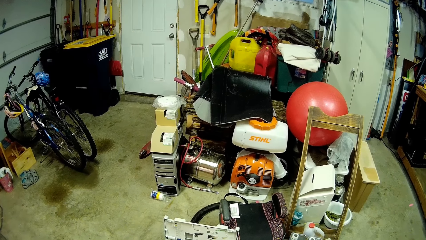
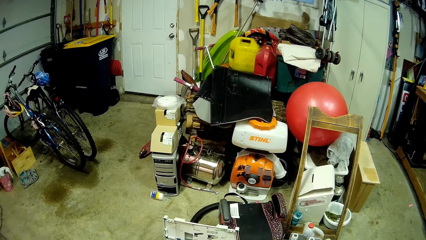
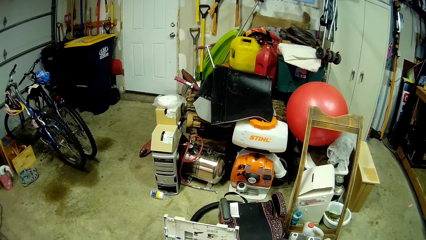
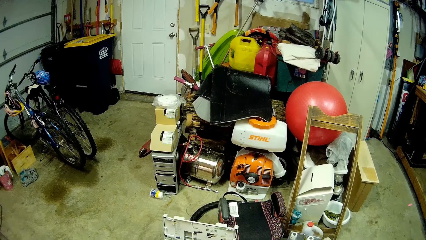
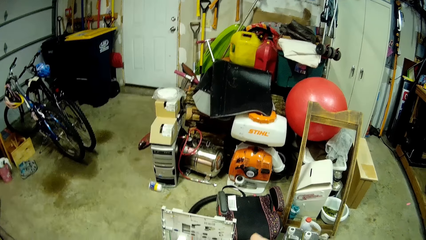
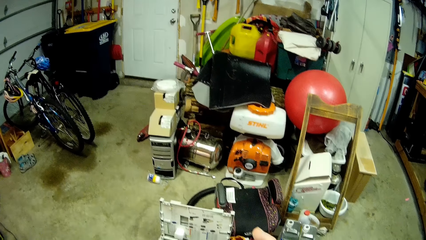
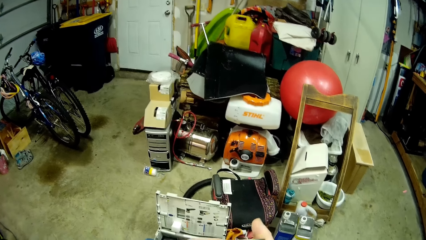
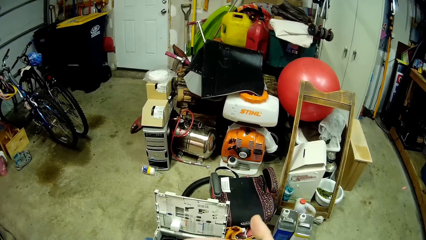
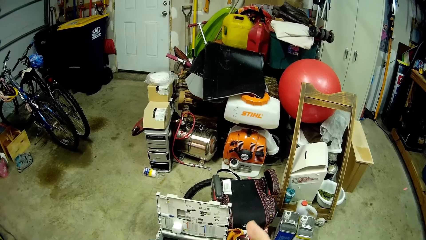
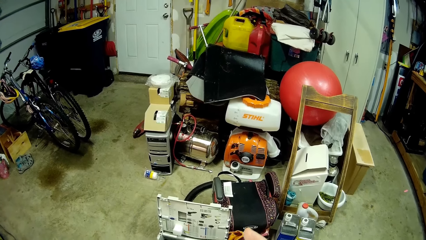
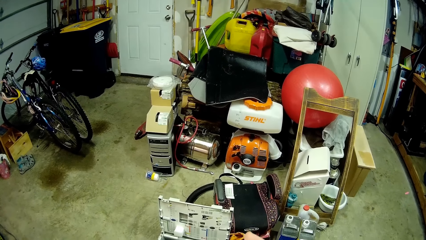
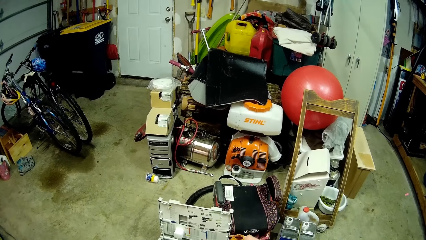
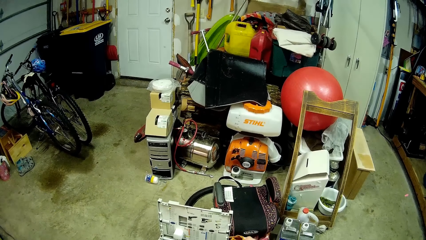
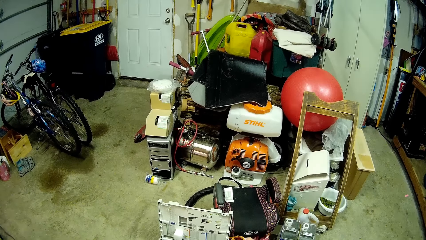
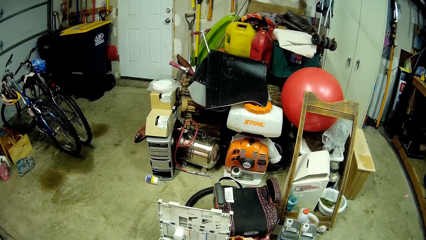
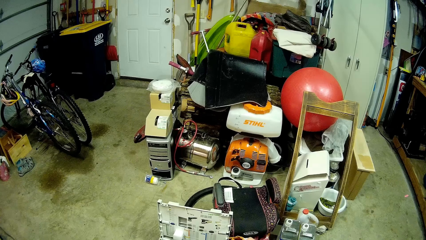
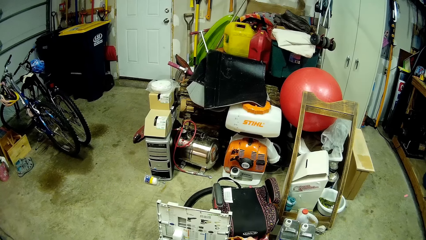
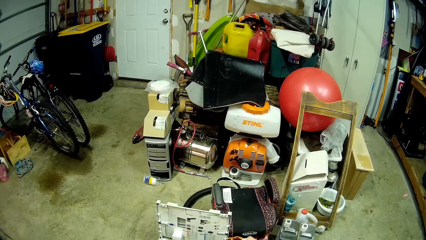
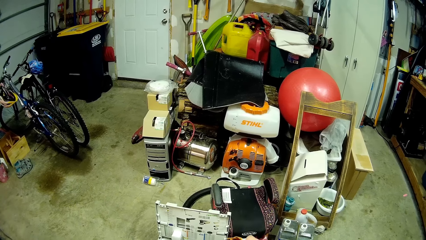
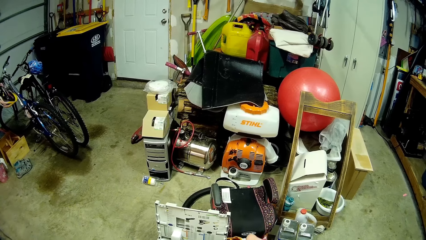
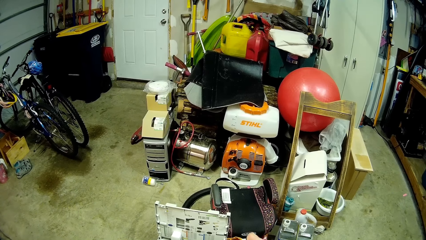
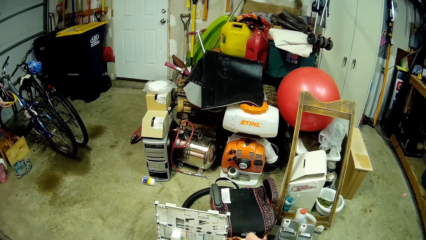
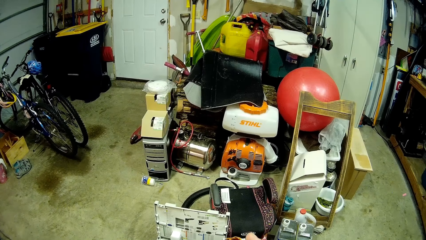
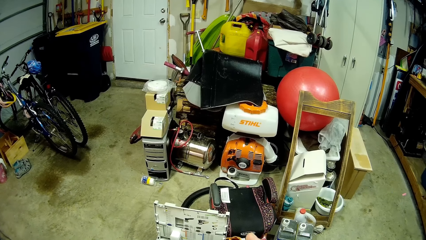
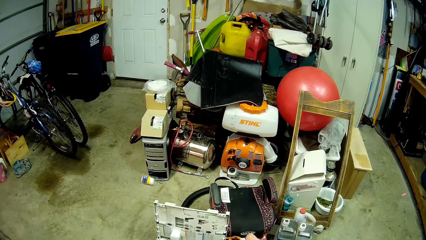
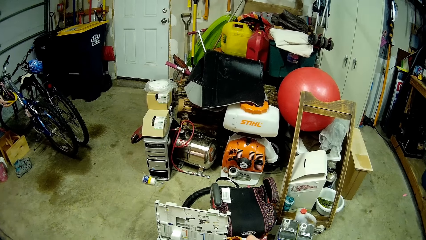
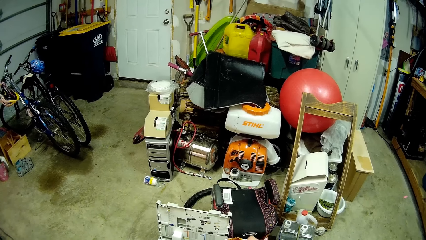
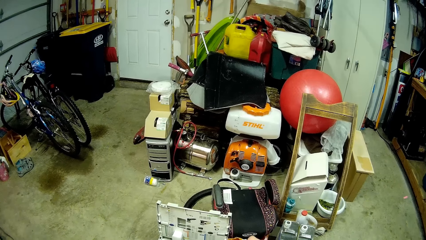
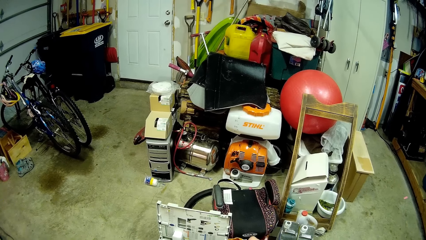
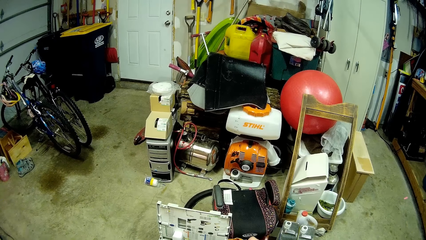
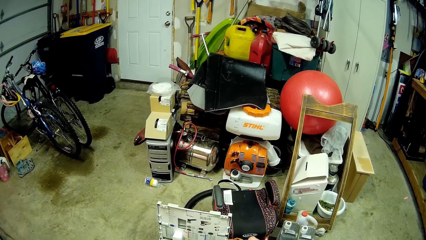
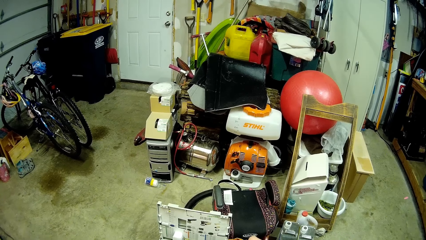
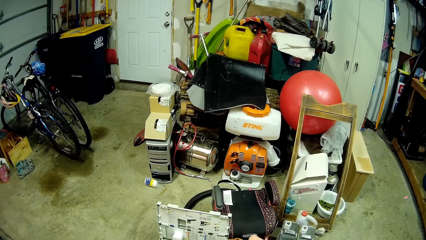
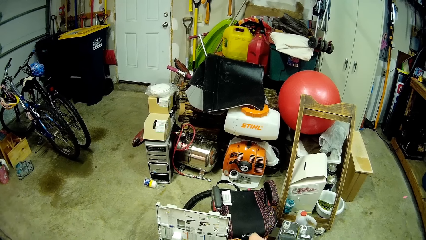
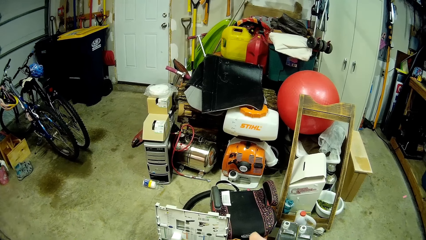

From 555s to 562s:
The camera wearer looks at the phone.

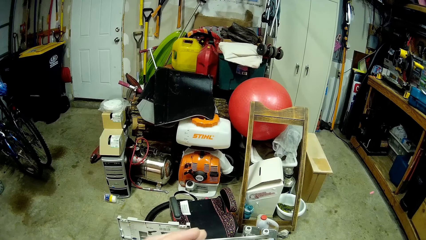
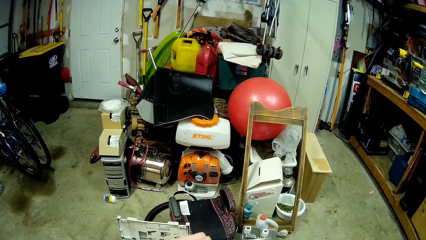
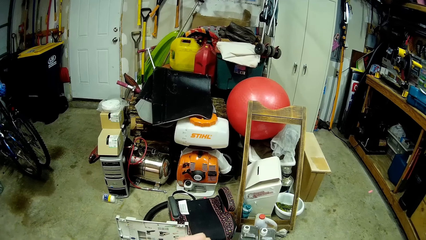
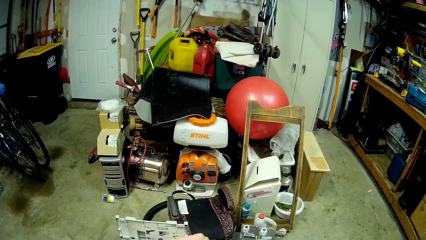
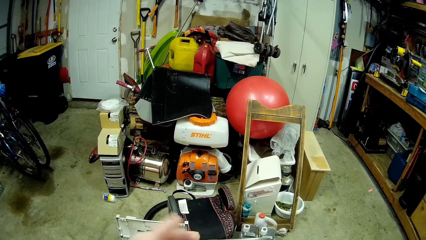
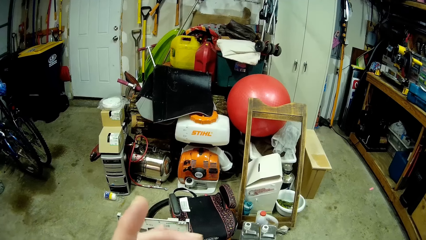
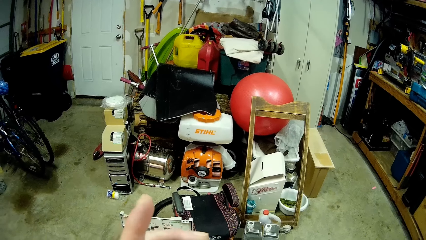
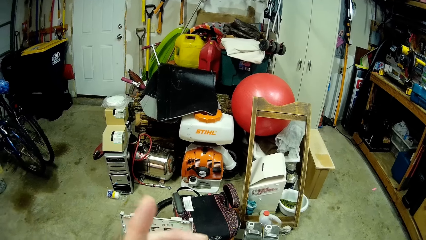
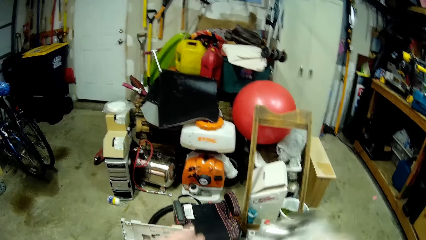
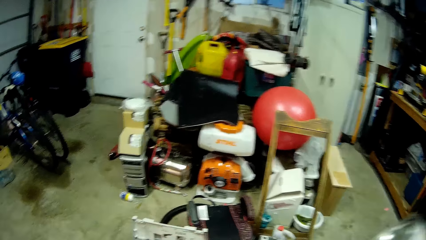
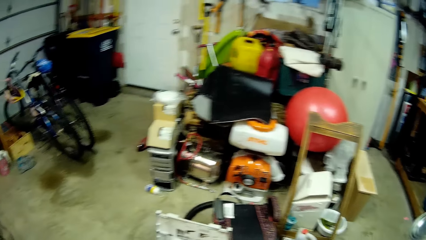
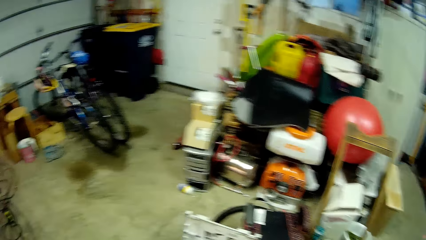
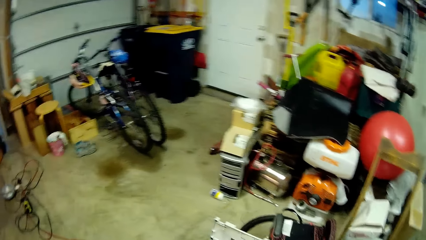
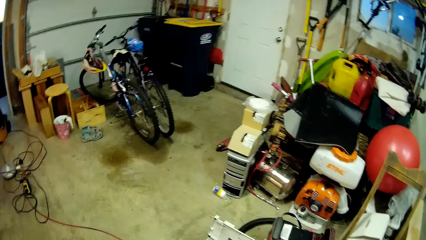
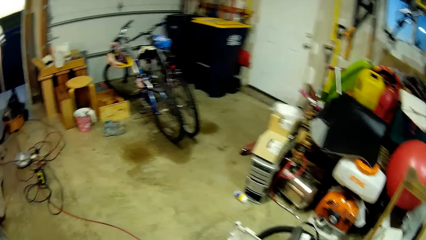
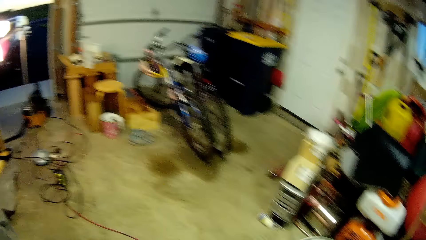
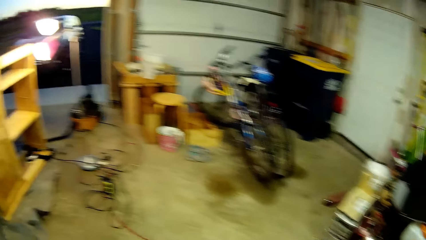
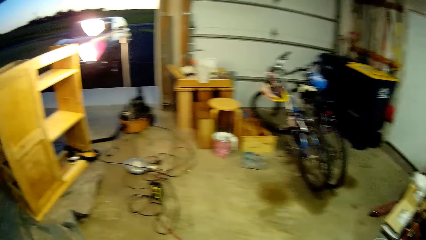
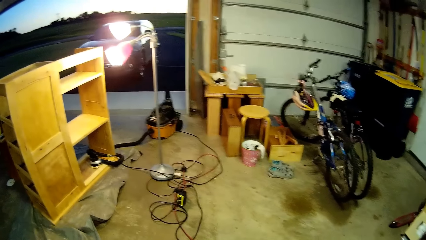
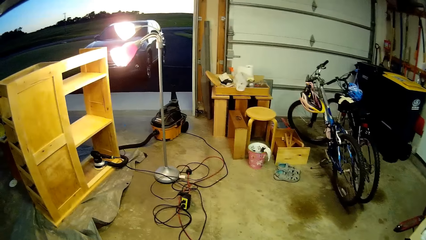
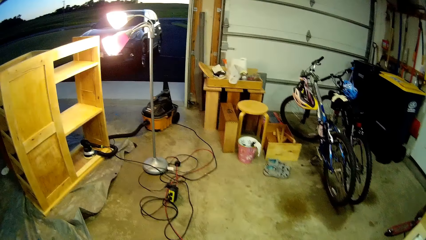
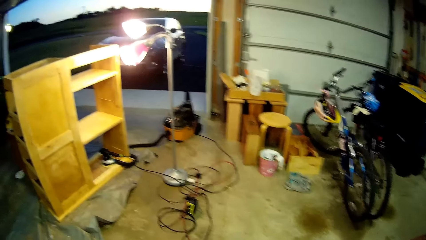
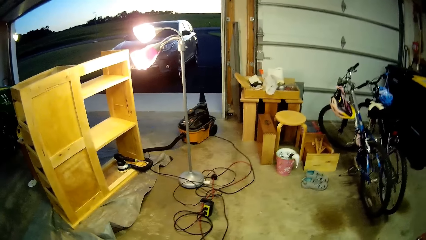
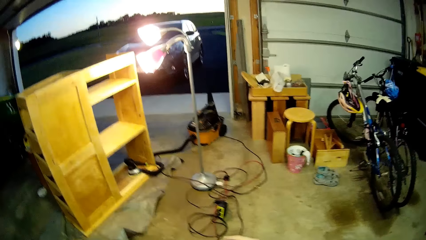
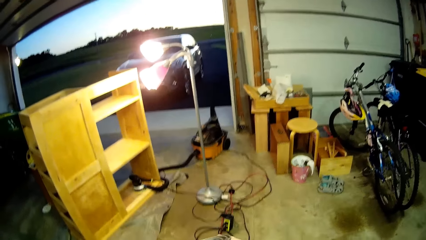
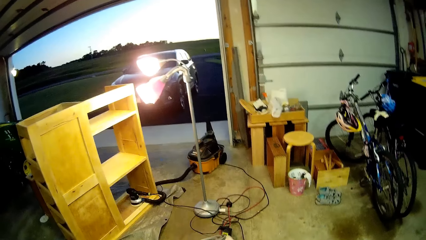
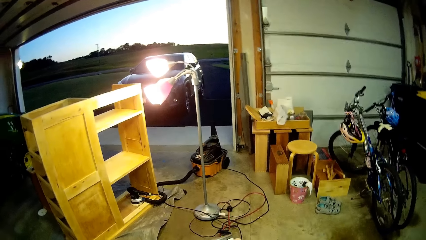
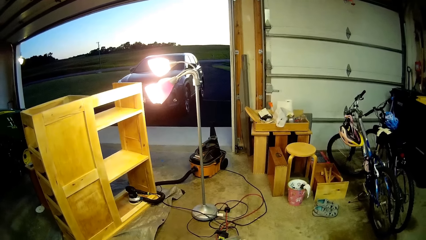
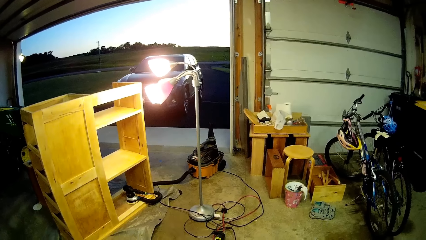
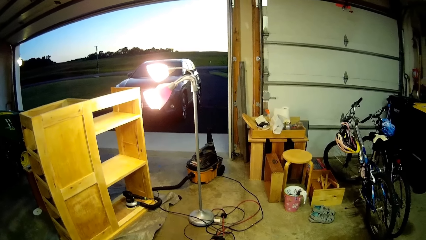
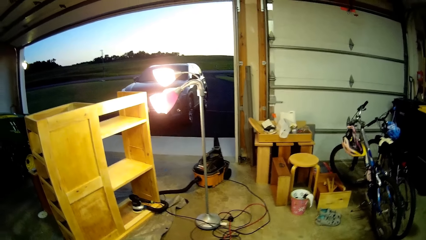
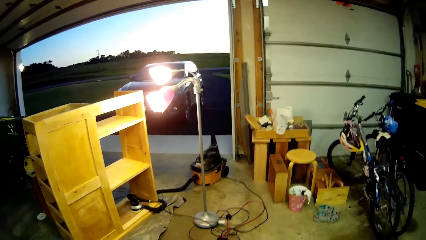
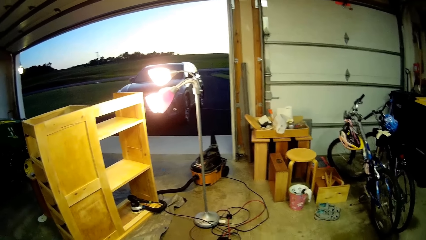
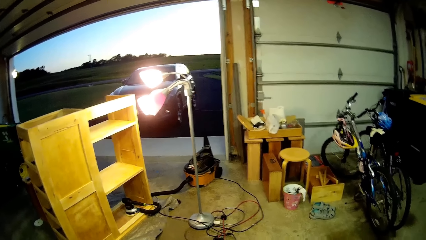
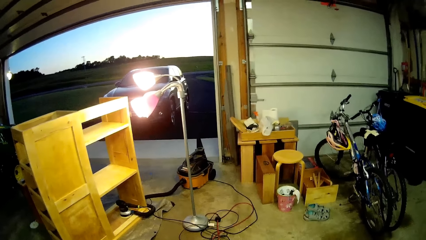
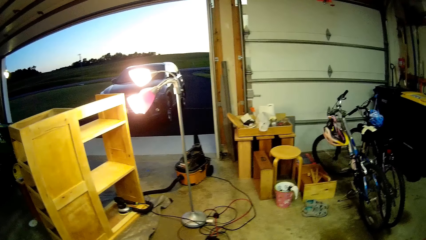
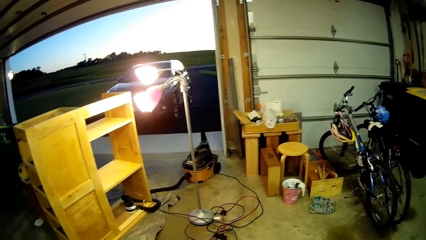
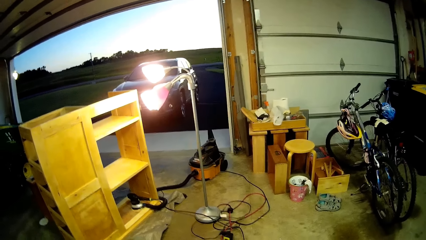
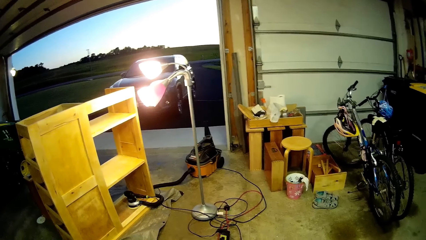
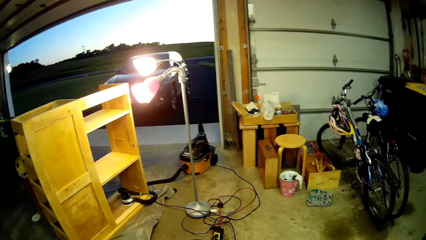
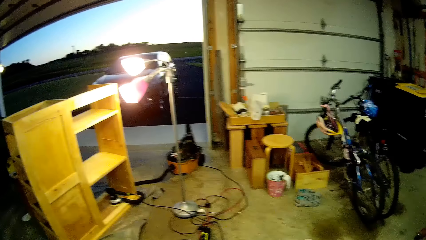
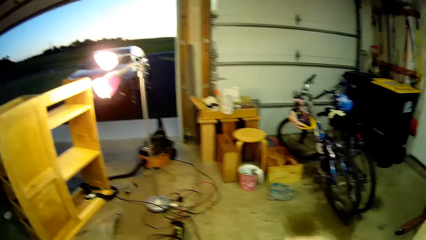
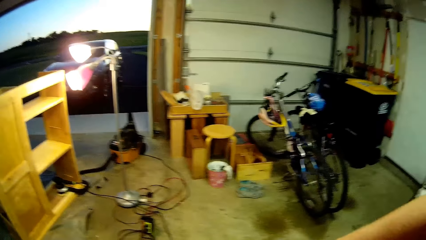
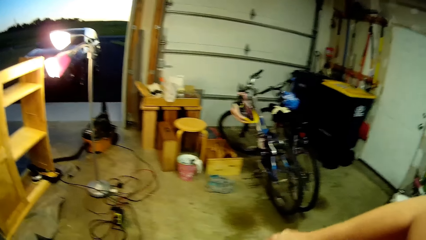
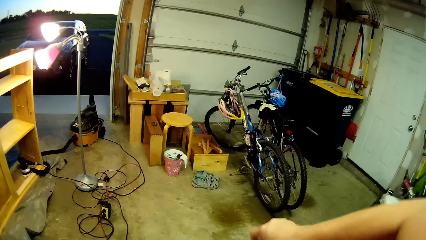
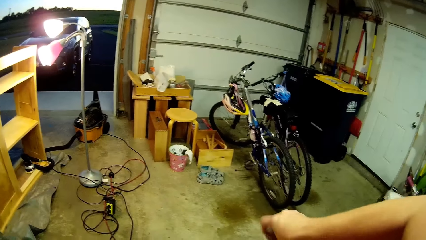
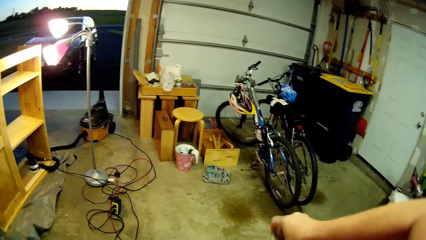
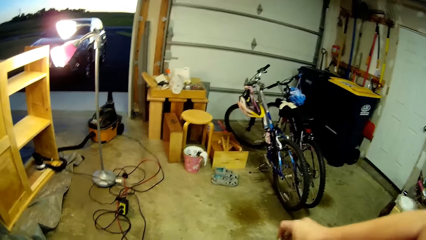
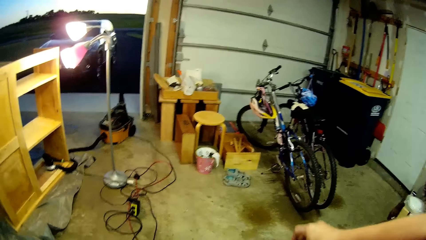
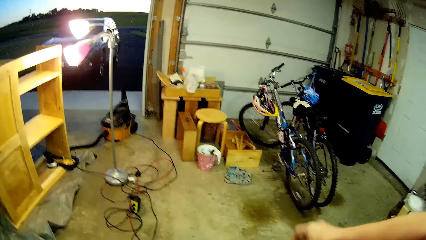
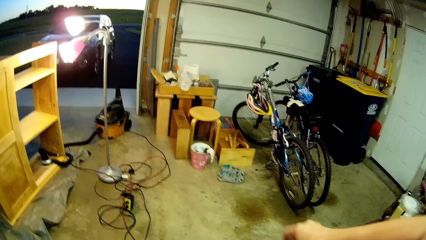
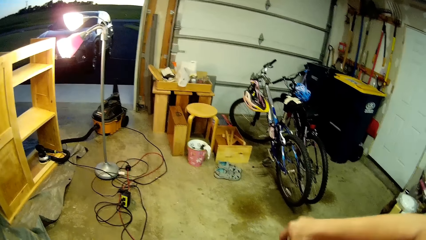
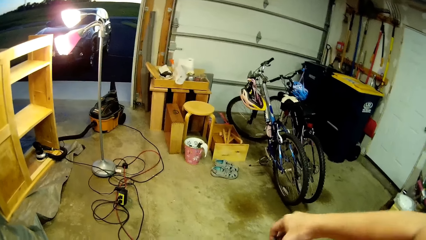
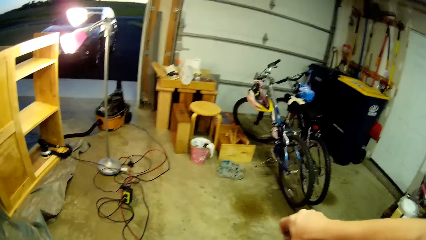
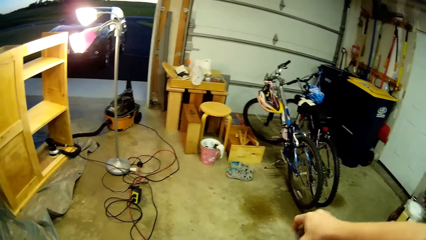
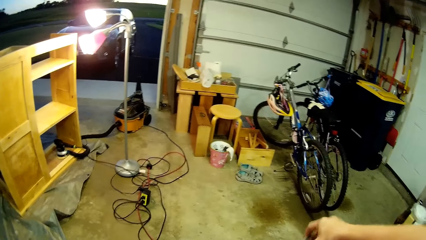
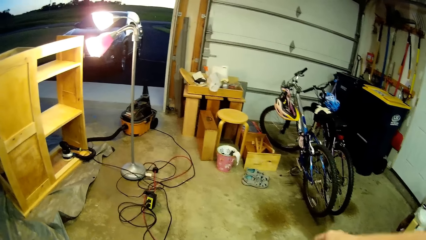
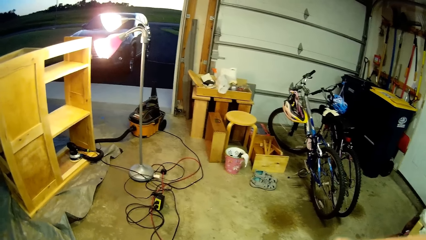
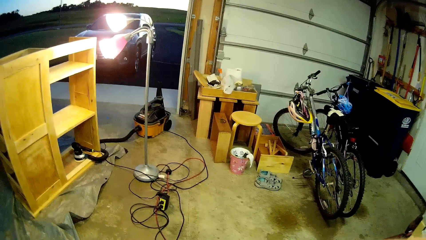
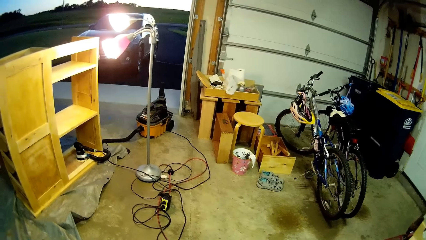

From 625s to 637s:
The camera wearer looks at the phone. They move a left finger. They put away the phone. They walk. They look around. They do something. They shake a container with the right hand.
